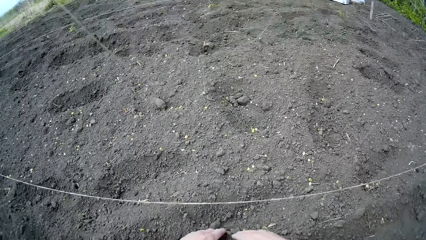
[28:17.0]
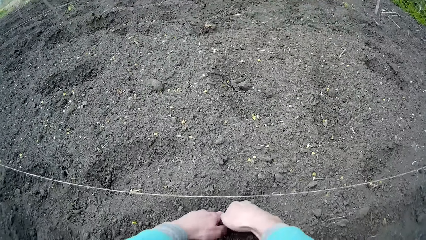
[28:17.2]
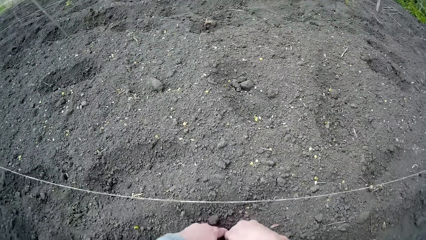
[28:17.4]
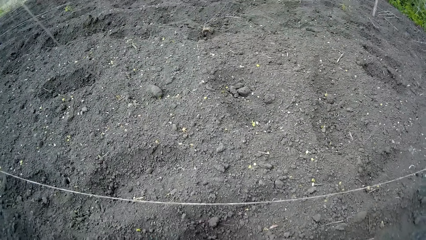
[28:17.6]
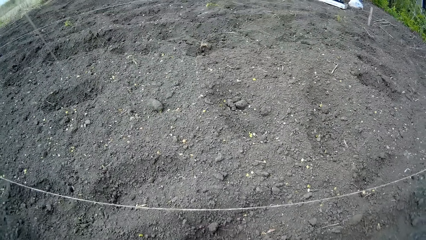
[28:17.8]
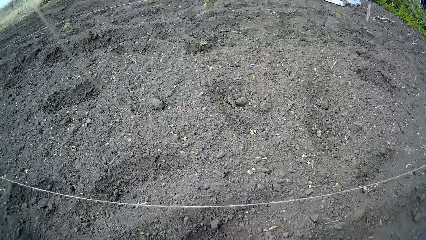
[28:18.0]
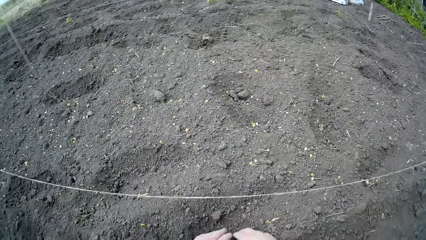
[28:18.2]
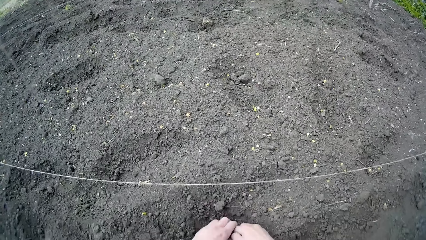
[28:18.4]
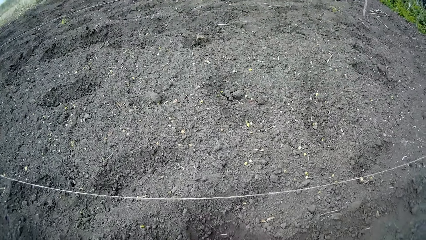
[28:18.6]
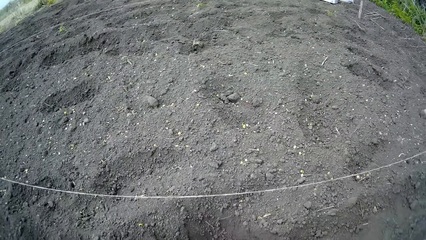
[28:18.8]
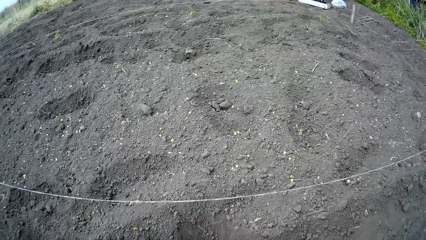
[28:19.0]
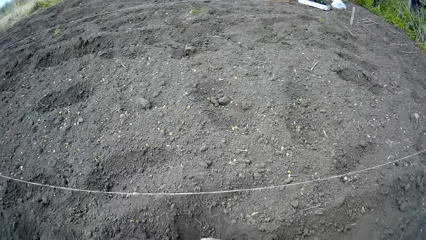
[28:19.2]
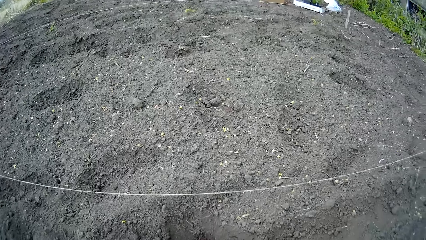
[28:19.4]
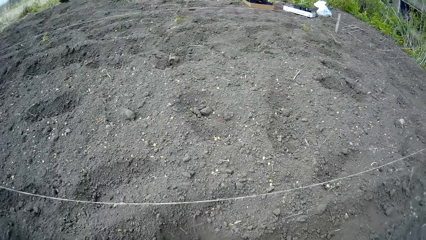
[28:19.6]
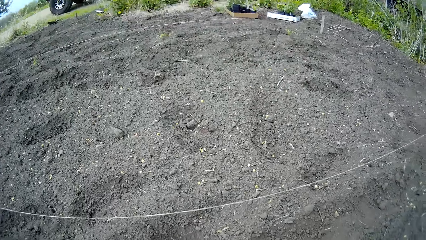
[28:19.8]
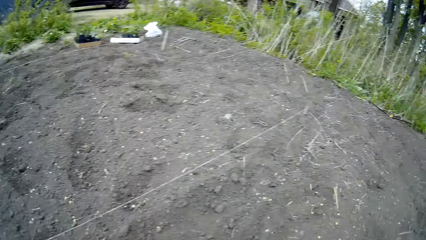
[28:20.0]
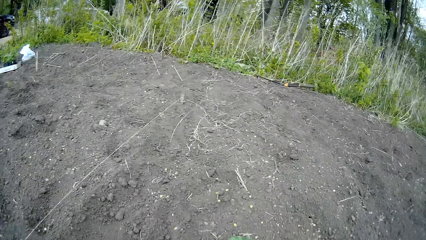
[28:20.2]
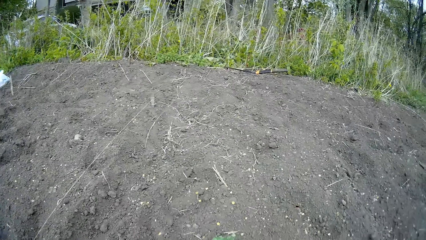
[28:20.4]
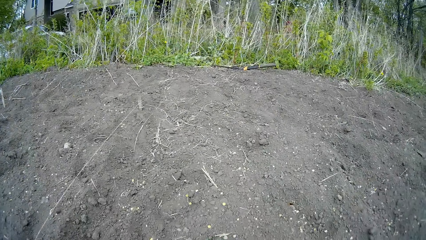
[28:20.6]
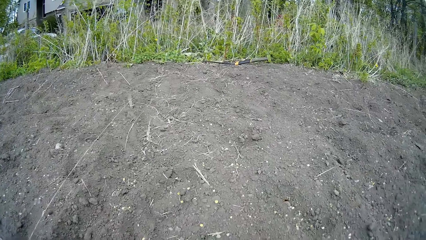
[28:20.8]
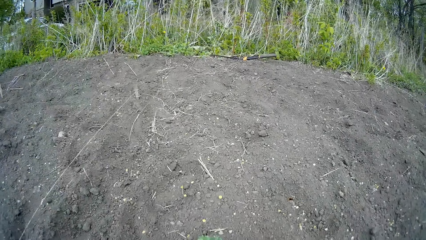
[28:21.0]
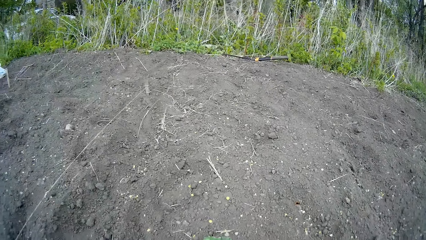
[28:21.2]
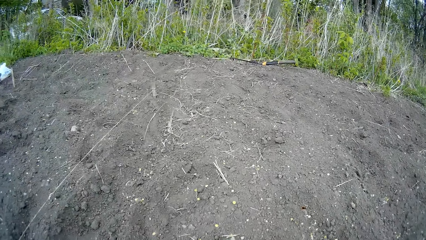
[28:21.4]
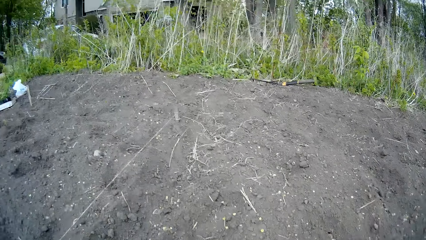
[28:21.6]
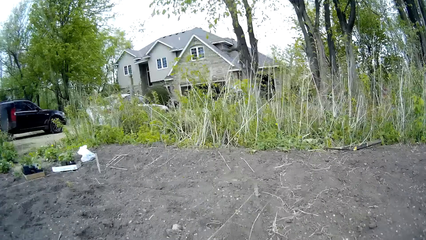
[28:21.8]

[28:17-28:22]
The camera wearer digs the soil with both hands.
